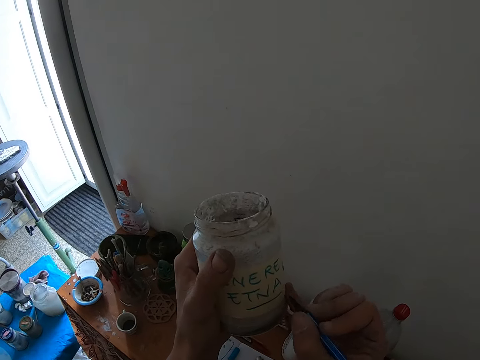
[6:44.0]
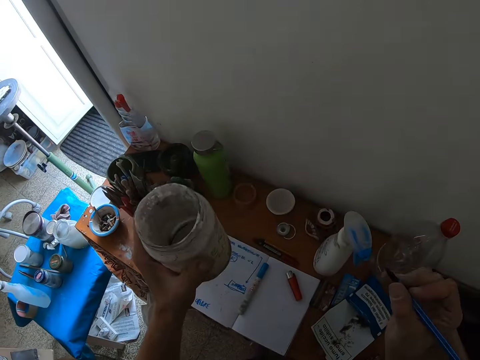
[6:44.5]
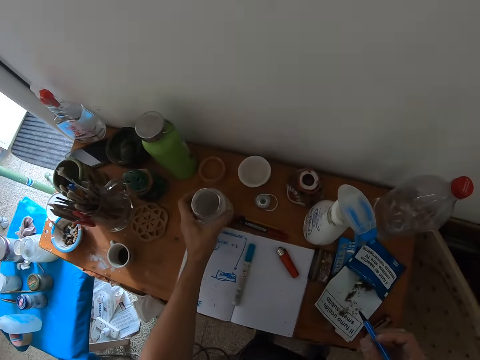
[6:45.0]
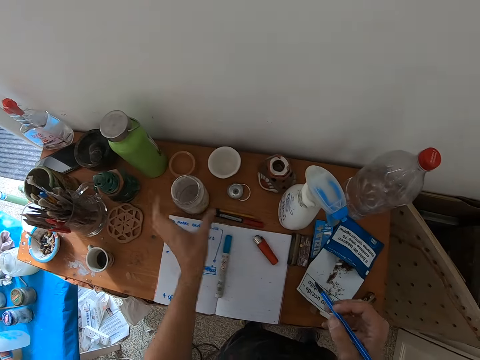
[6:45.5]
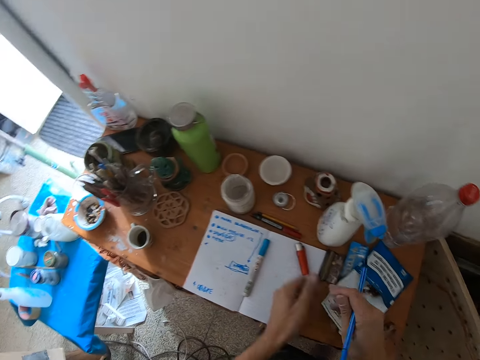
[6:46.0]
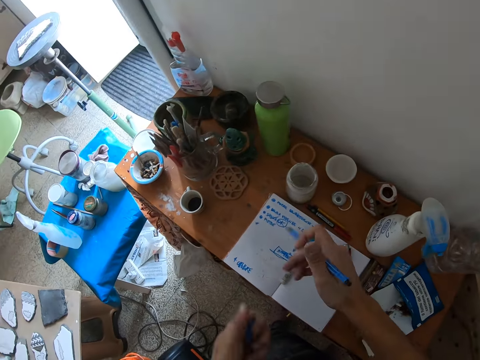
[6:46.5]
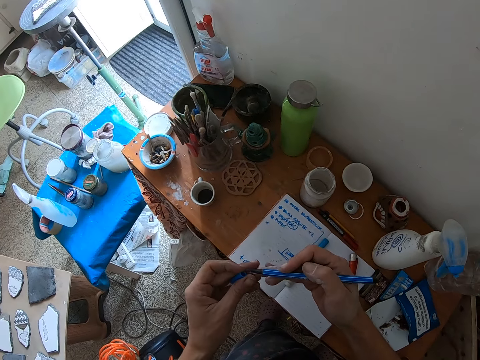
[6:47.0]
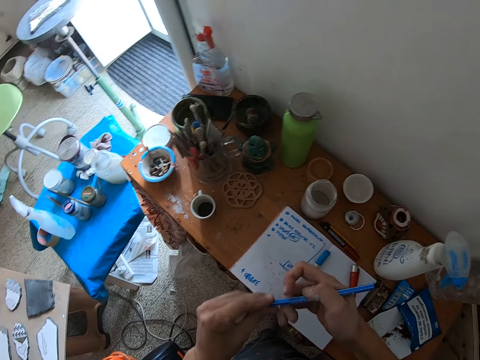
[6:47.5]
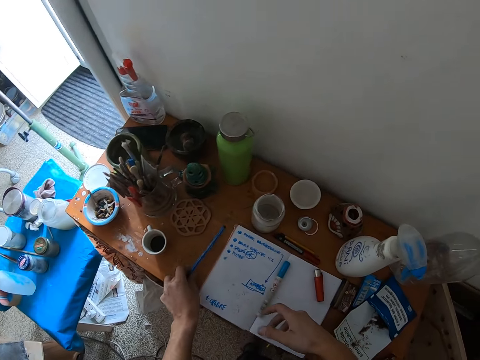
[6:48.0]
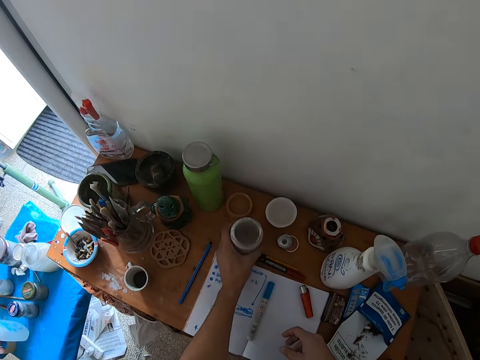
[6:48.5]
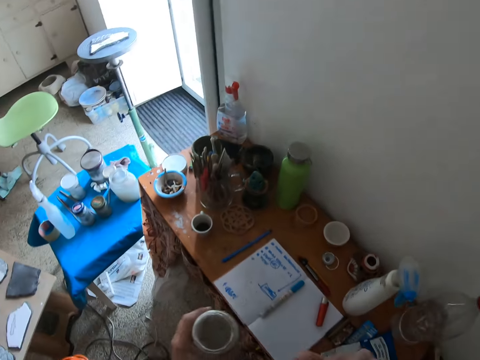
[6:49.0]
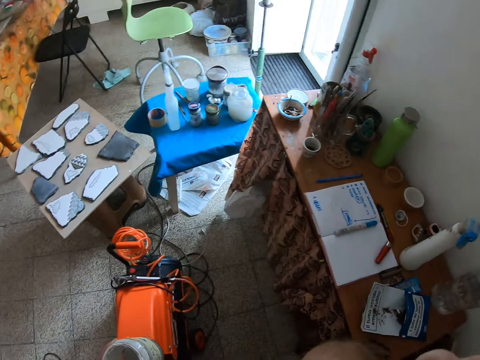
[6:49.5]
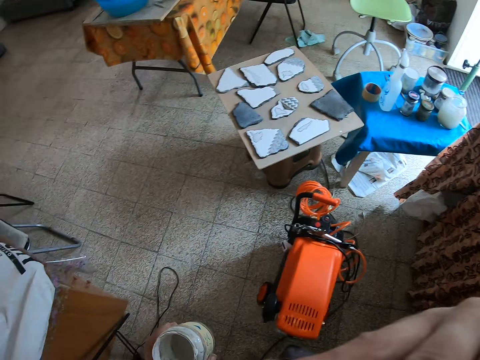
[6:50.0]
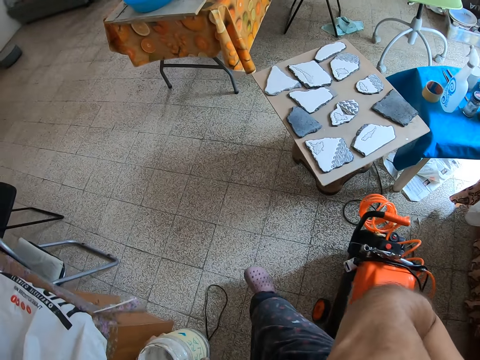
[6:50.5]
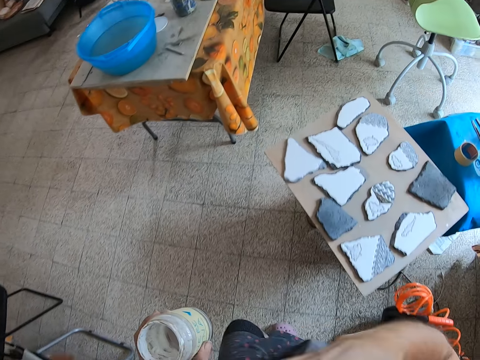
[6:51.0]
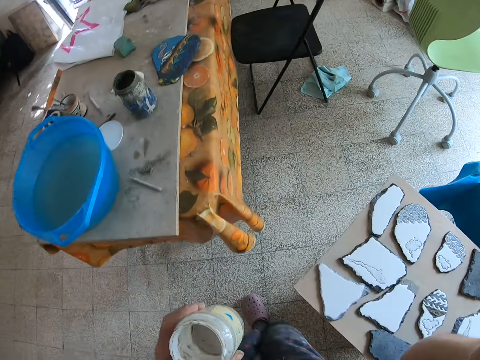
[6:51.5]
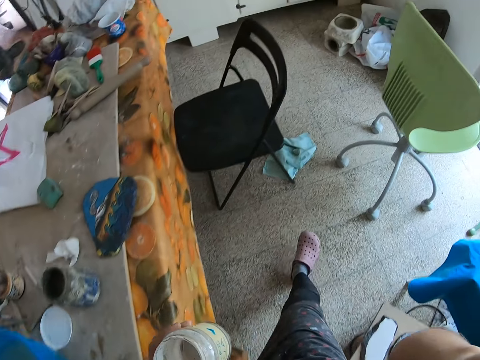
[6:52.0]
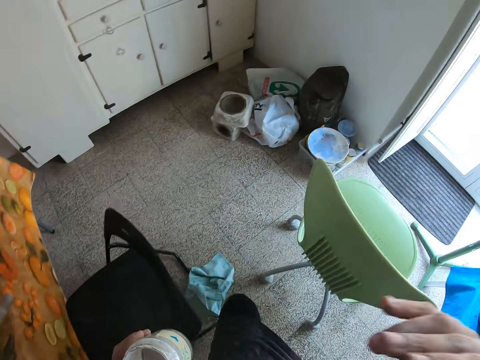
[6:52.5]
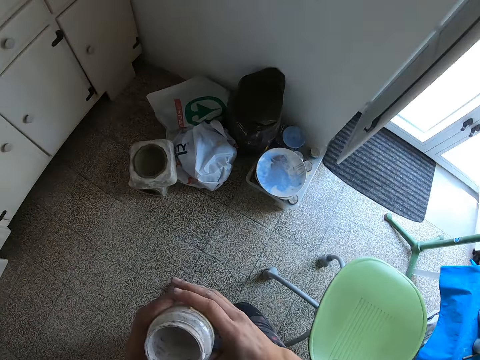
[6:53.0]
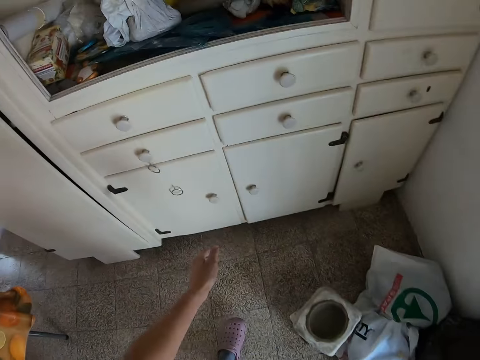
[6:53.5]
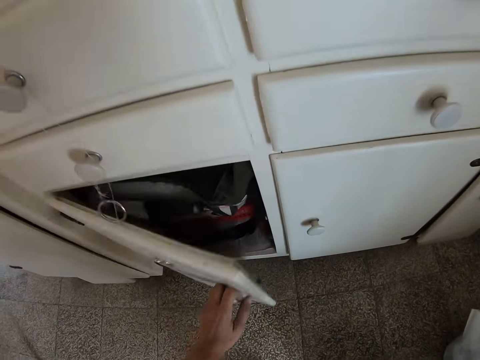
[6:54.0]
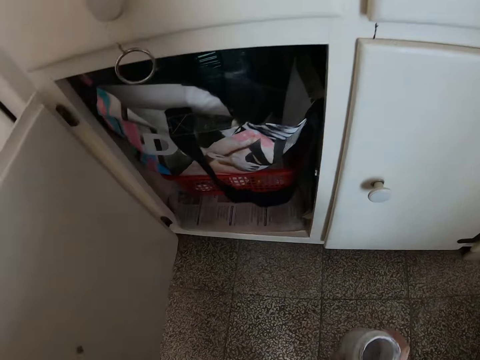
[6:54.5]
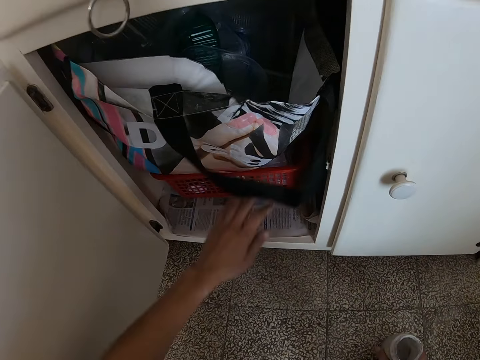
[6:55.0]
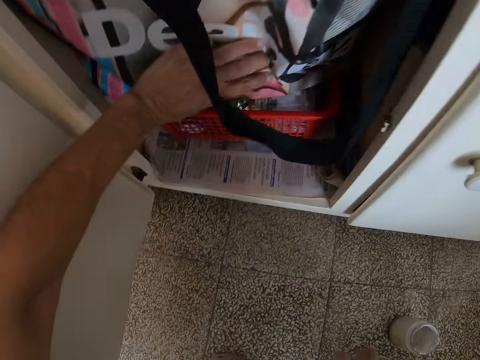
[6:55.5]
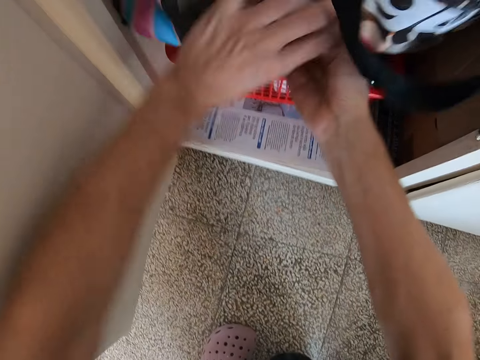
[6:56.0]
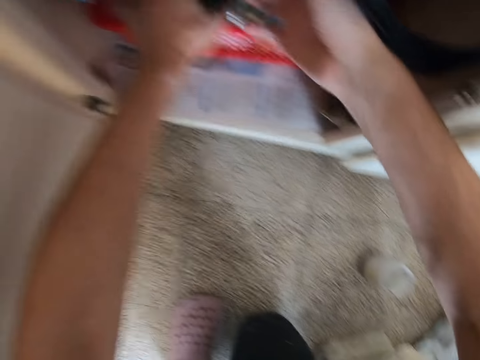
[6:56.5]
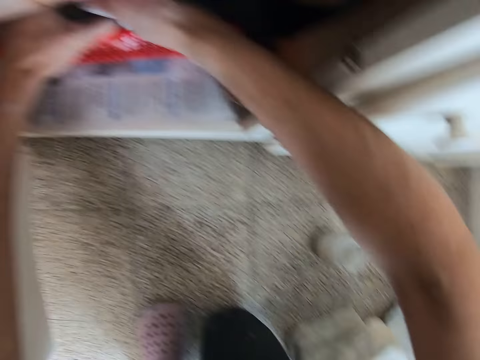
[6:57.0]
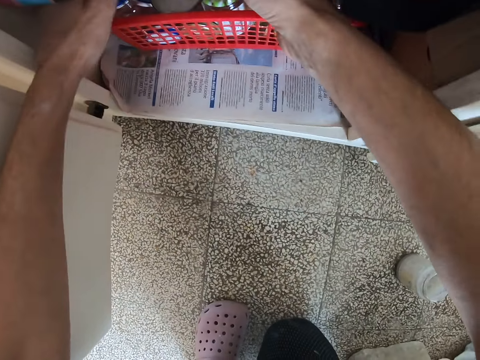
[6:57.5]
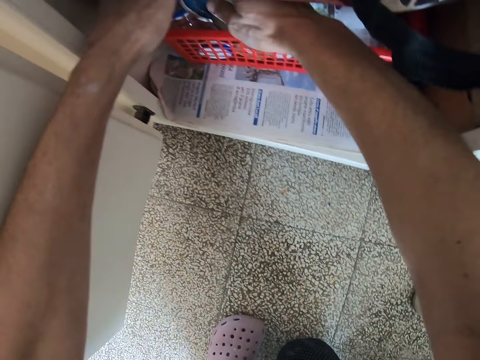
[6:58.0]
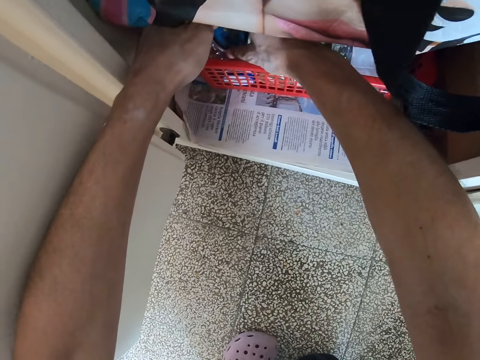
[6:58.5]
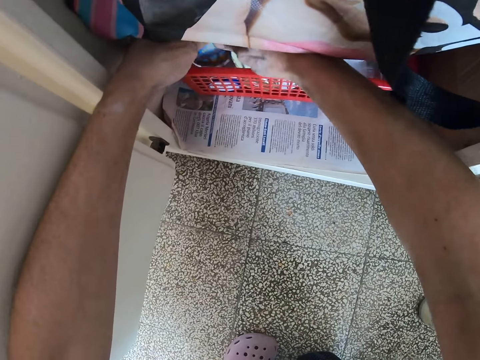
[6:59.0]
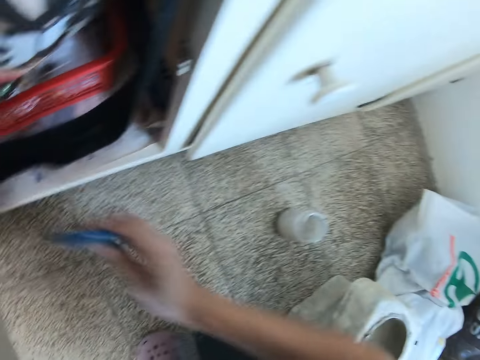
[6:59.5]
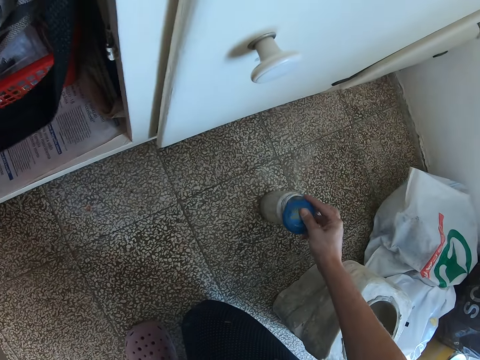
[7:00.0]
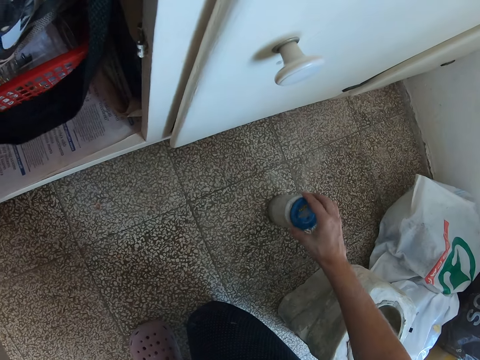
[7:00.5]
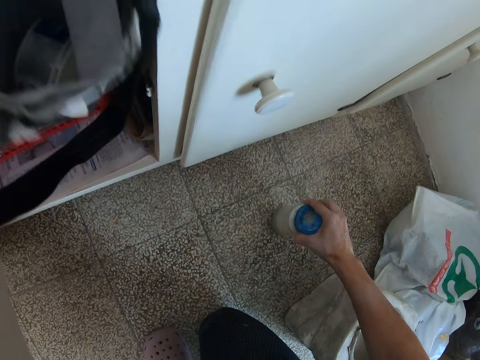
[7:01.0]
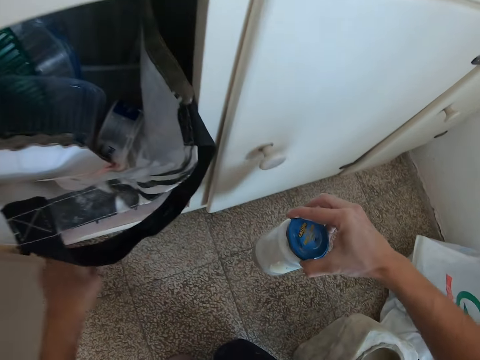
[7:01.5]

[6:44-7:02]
The camera wearer drops the container in his left hand on the table. He removes the cap of the pencil with his left hand. He covers the pencil with the cap. He drops the pencil on the table with his left hand. He picks up the container on the table with his left hand. He switches the container to his right hand. He opens a cupboard with his left hand. He holds a bag in the cupboard with his left hand. He holds the bag in the cupboard with his right hand. He picks up a lid in a basket in the cupboard with his right hand. He covers the container on the floor with the lid in his right hand.

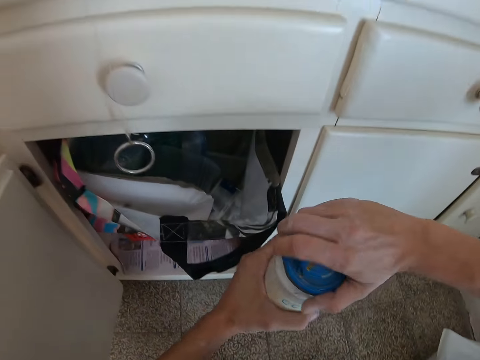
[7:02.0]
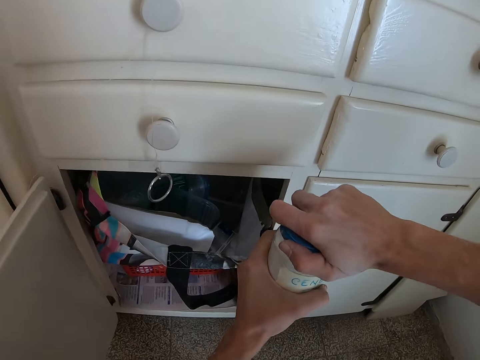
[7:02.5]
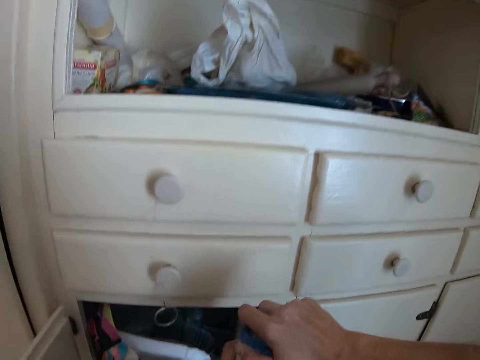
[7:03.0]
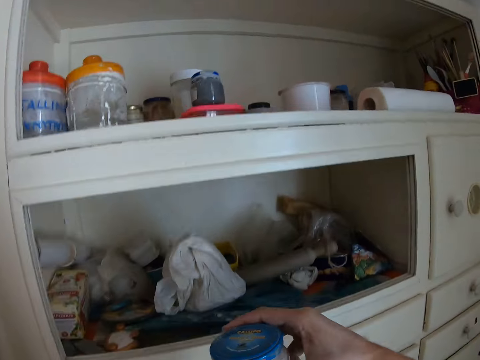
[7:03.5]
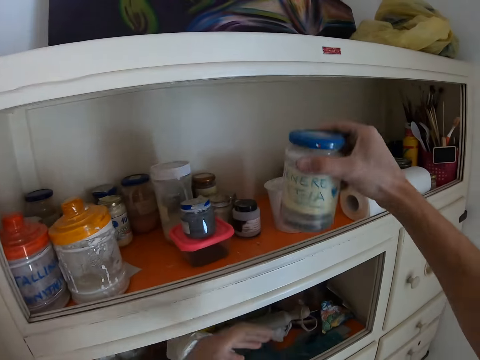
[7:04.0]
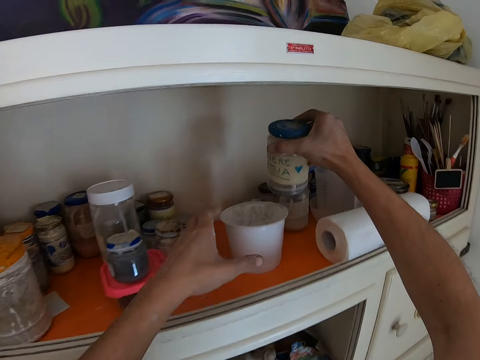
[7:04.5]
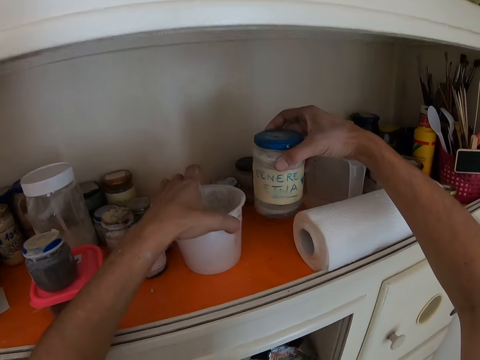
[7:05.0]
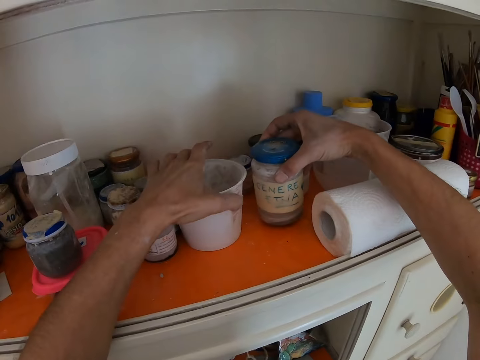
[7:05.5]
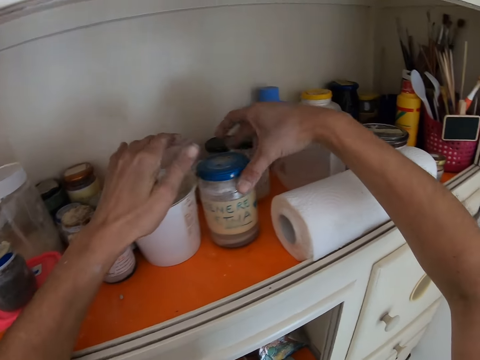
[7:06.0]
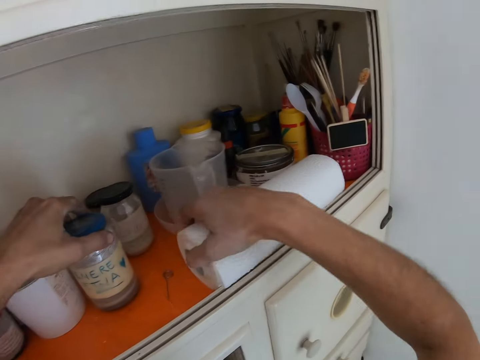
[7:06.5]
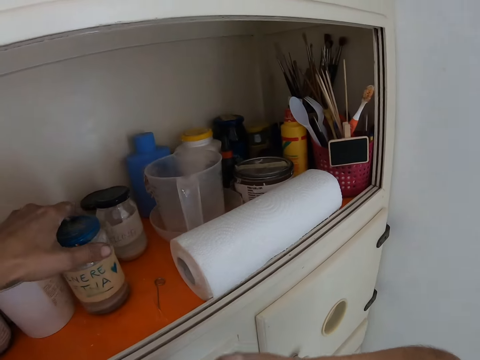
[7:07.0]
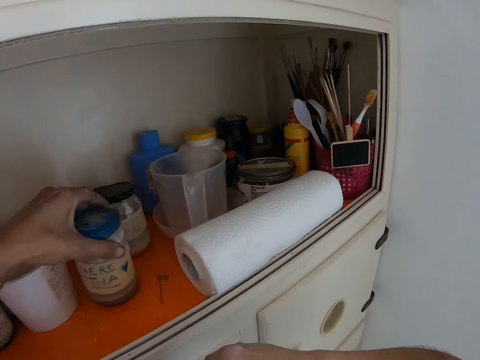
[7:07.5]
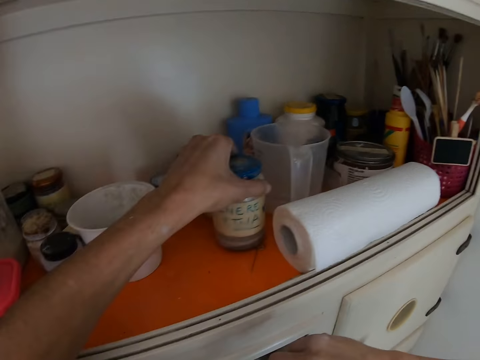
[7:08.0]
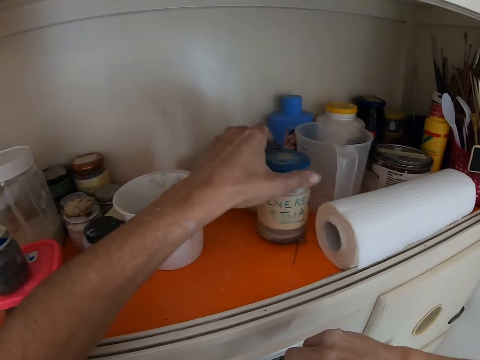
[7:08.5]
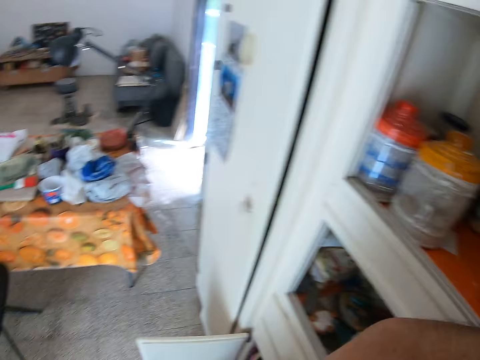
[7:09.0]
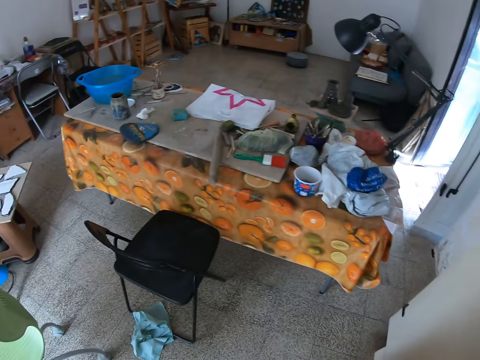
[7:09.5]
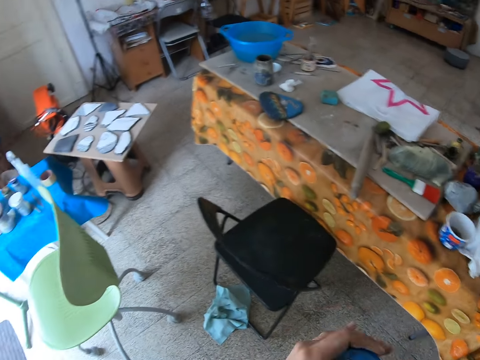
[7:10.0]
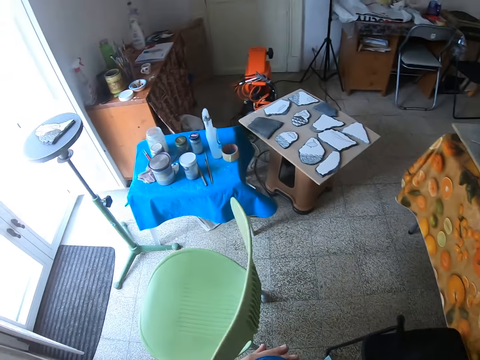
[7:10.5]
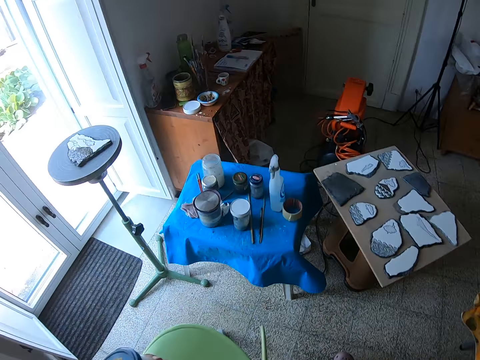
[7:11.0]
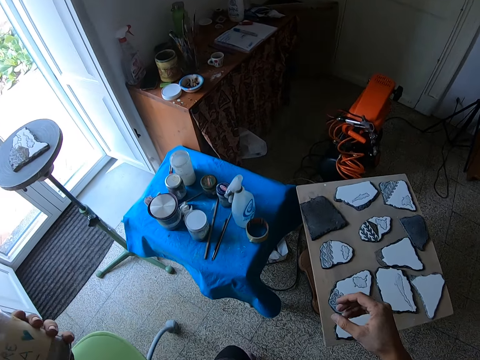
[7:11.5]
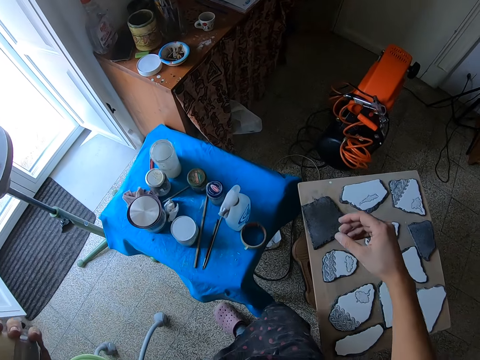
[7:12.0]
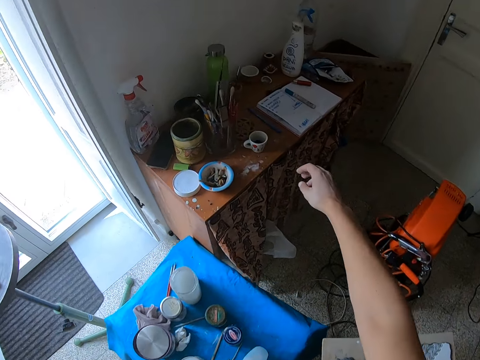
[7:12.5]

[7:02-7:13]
The camera wearer tightens the lid on the container with his right hand. He takes the jar. He holds the container on the shelf with his left hand. He drops the container in his right hand on the shelf. He moves the roll of tissue on the shelf with his right hand. He moves the container on the shelf with his left hand.
